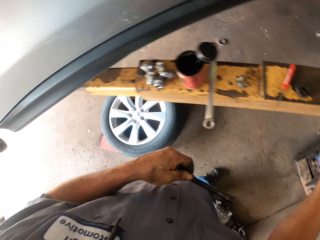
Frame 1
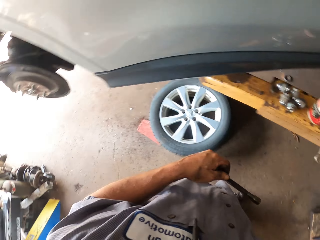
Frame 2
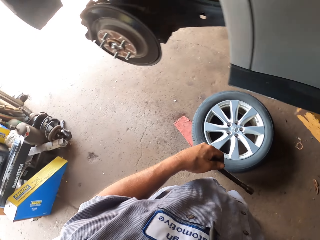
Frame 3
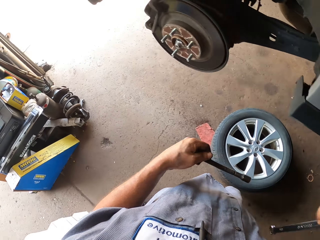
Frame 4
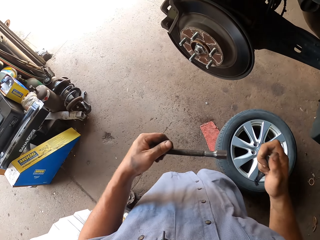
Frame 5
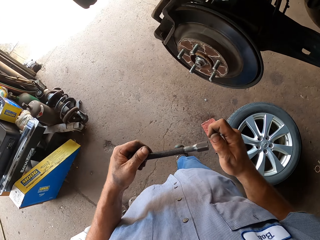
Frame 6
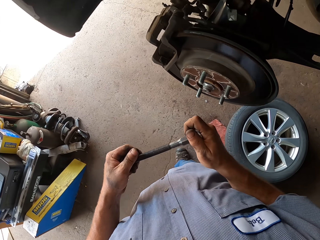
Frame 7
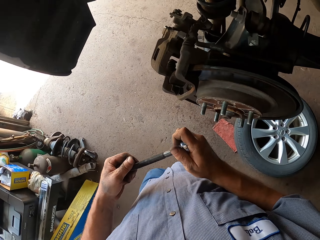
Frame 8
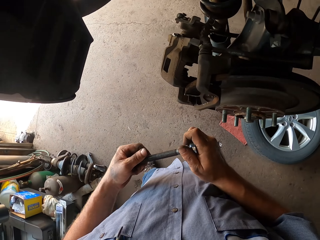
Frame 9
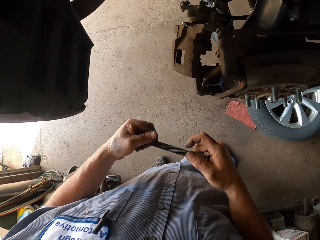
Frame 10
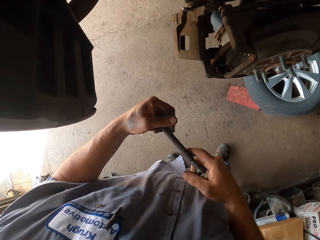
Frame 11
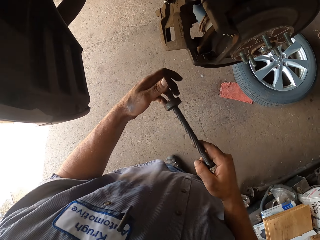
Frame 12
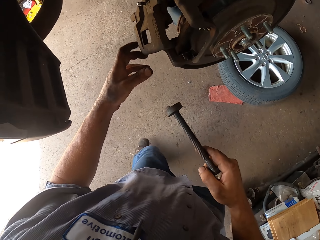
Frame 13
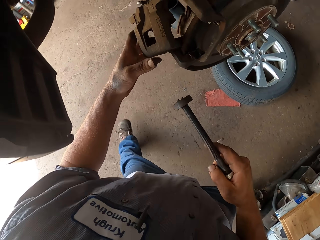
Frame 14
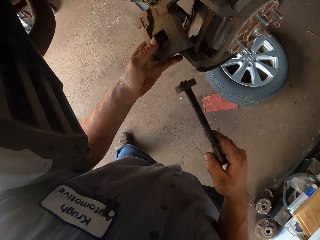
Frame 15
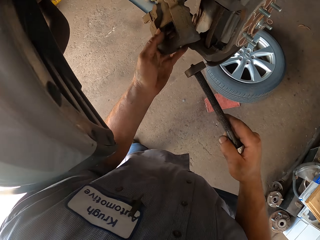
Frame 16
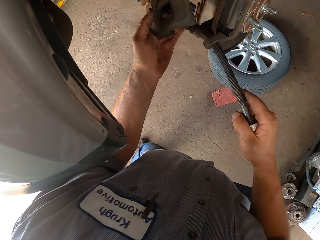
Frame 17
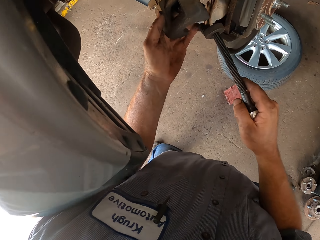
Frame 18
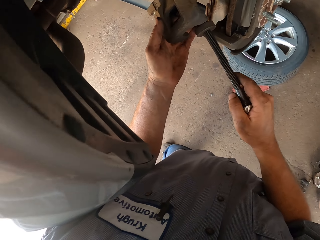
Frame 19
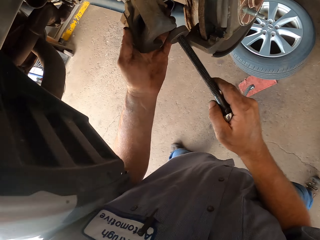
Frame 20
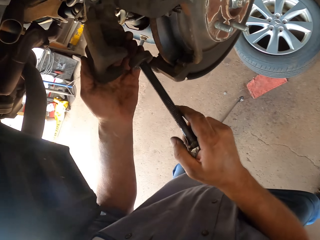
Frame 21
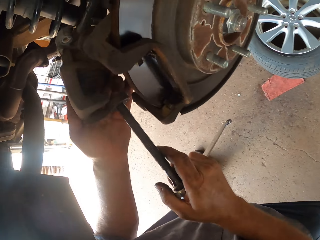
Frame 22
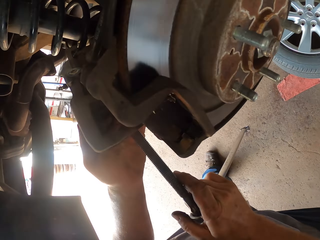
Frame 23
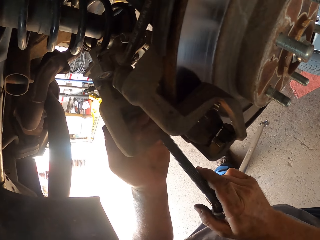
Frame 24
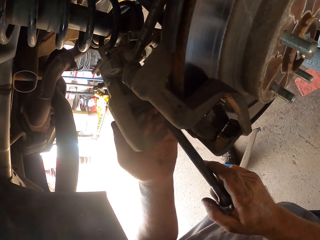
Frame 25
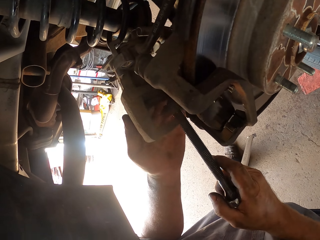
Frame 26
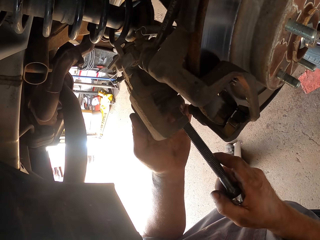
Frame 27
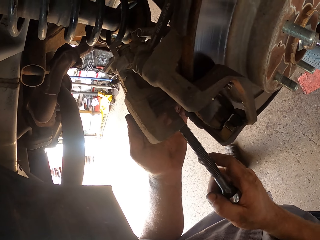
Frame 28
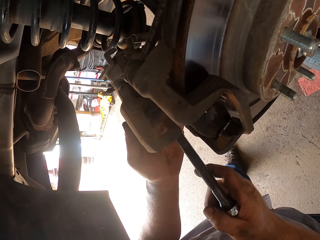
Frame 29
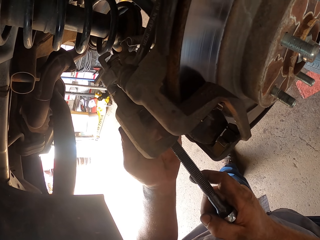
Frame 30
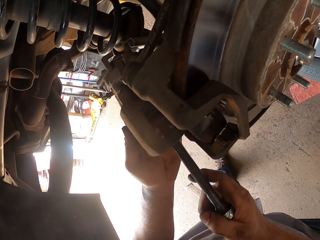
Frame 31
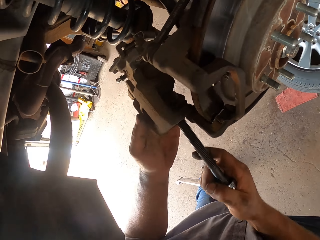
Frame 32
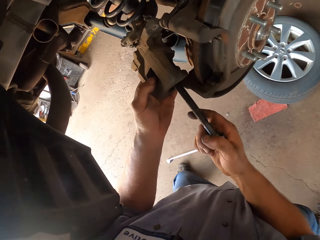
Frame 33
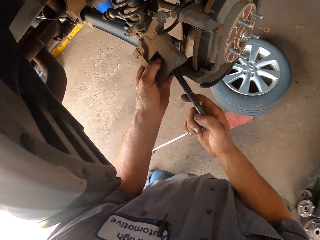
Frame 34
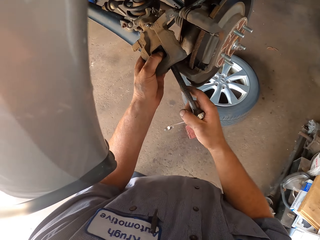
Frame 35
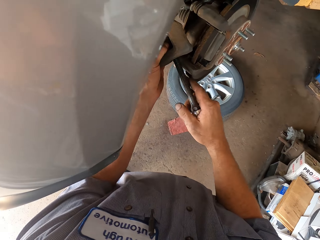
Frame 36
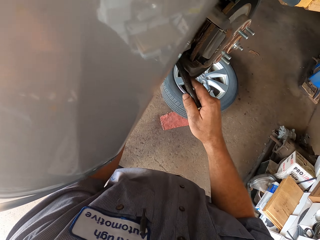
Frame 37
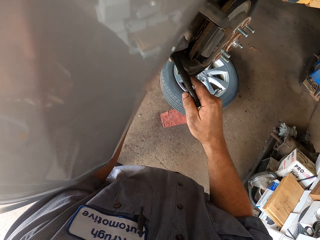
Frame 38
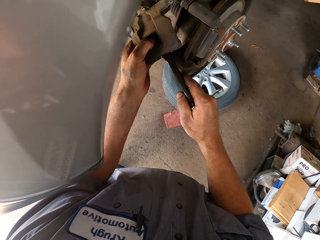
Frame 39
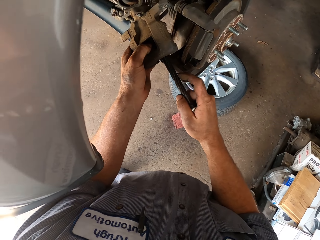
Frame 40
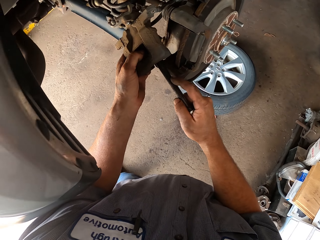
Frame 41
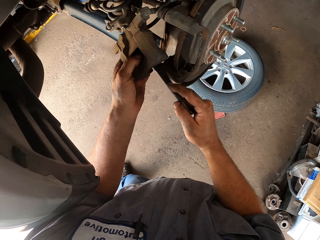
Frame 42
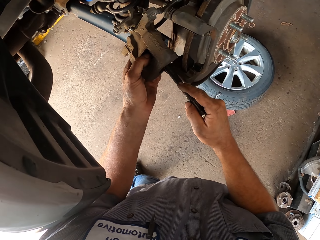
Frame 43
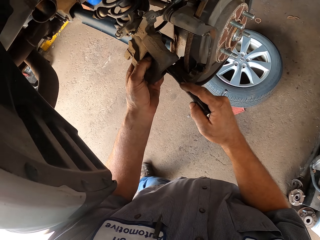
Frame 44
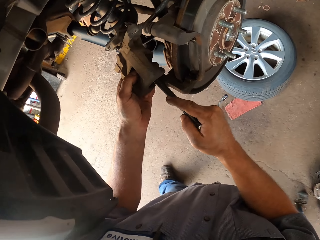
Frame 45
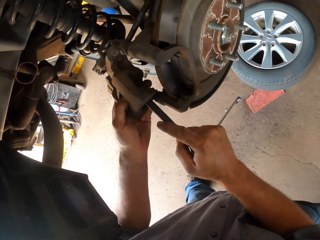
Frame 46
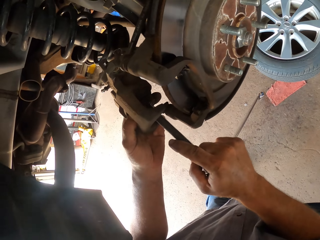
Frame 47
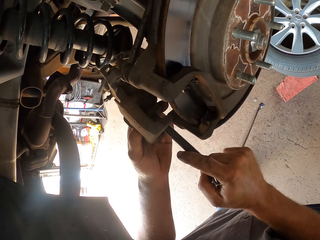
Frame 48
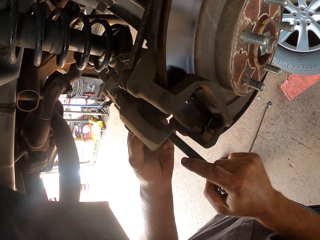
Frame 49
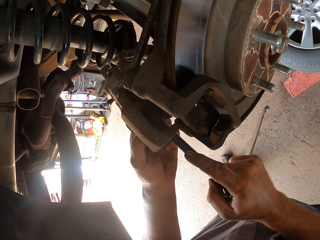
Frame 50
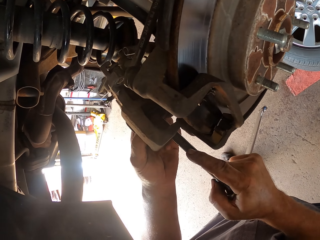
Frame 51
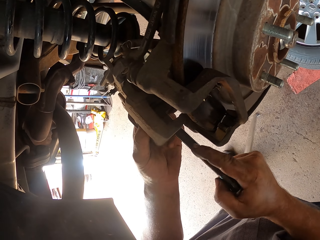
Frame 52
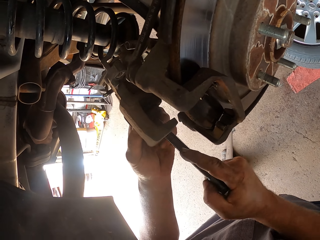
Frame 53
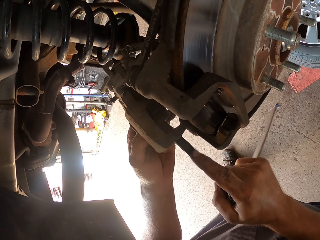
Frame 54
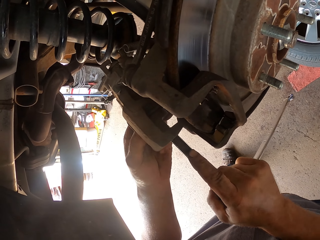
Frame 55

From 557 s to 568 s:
The camera wearer picks up the spanner or screwdriver. They walk around. They fix the hub wheel or engine.

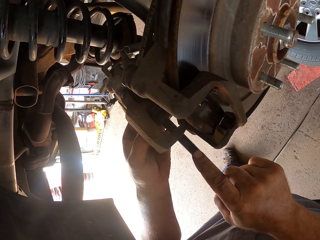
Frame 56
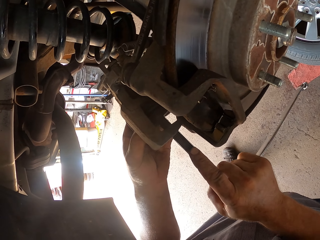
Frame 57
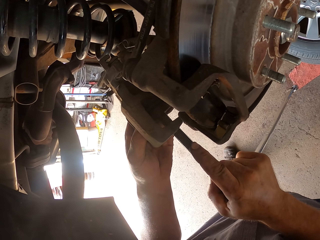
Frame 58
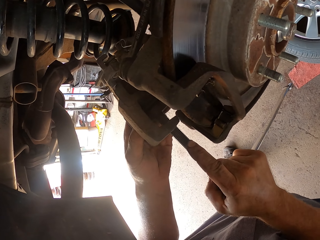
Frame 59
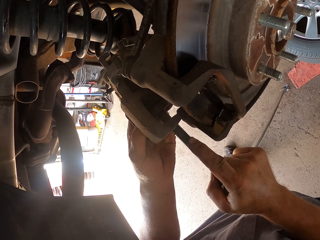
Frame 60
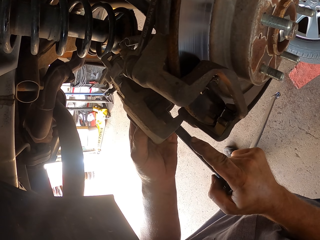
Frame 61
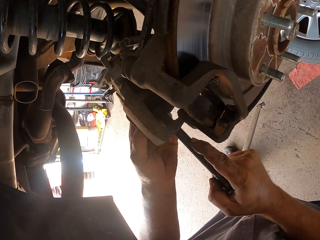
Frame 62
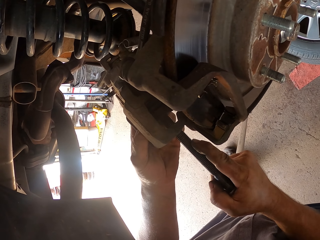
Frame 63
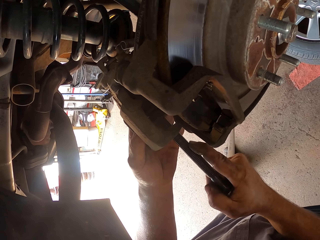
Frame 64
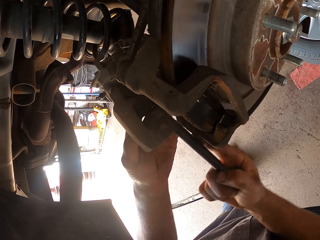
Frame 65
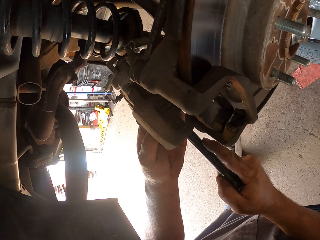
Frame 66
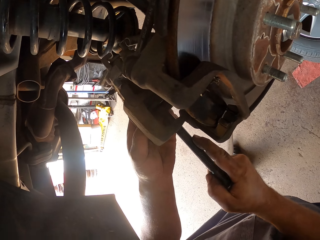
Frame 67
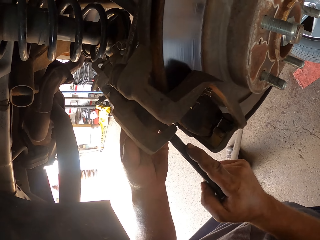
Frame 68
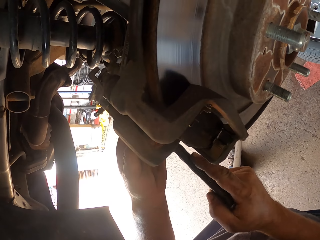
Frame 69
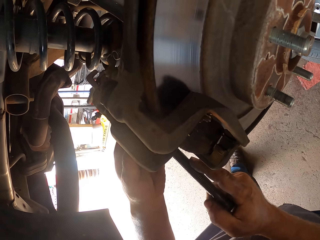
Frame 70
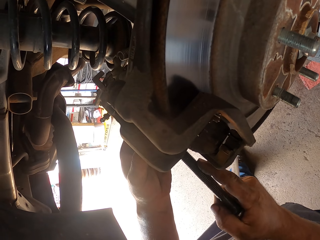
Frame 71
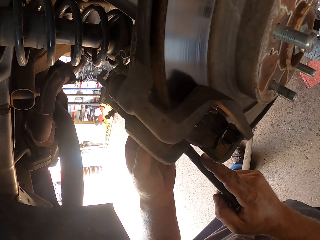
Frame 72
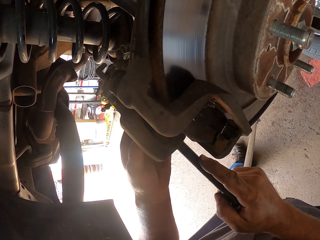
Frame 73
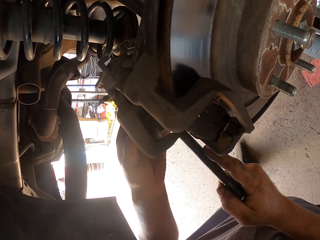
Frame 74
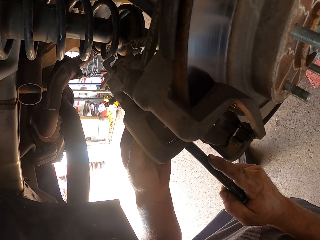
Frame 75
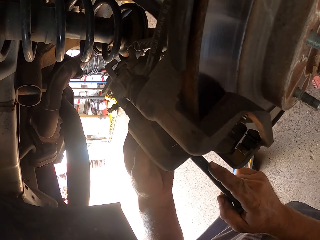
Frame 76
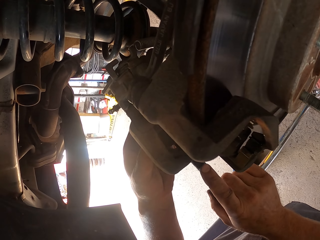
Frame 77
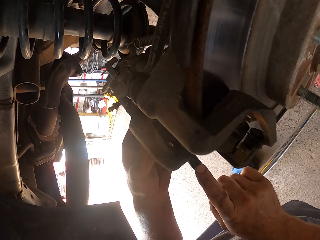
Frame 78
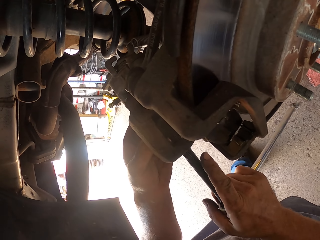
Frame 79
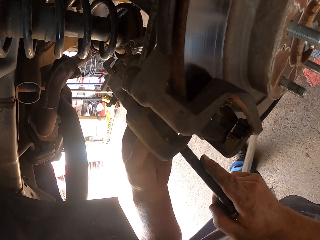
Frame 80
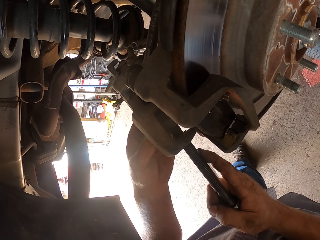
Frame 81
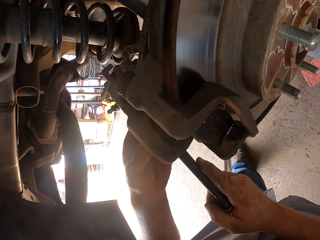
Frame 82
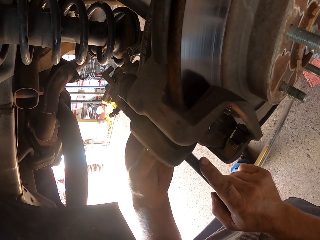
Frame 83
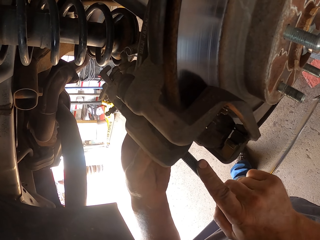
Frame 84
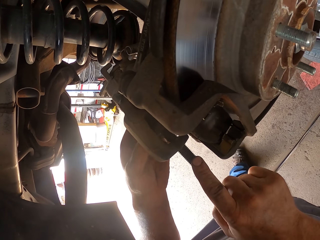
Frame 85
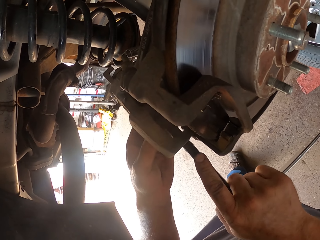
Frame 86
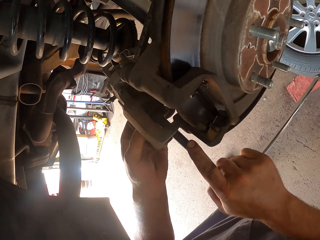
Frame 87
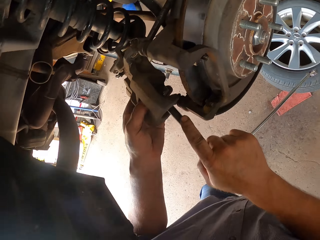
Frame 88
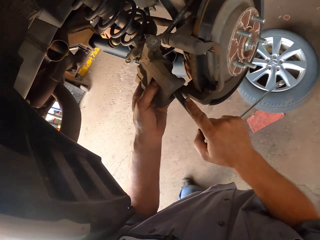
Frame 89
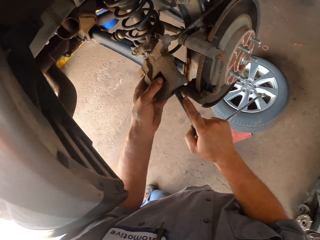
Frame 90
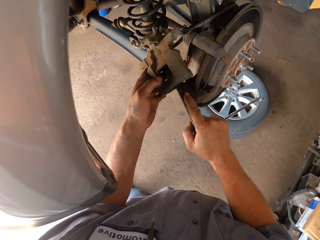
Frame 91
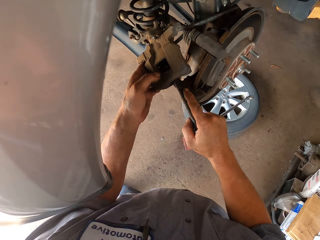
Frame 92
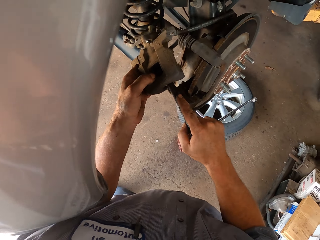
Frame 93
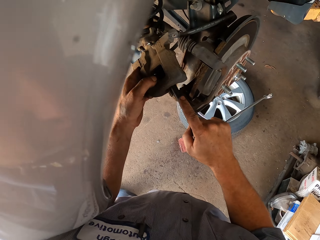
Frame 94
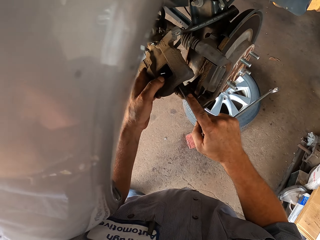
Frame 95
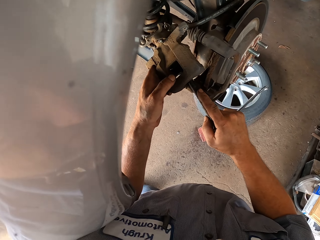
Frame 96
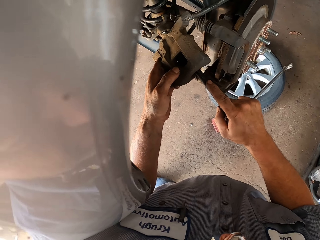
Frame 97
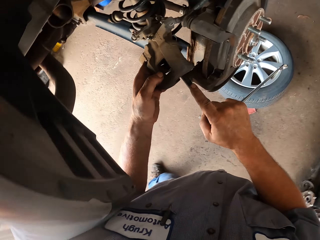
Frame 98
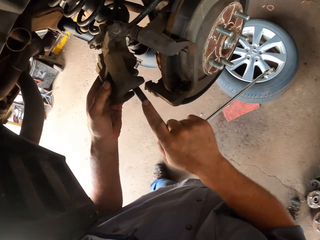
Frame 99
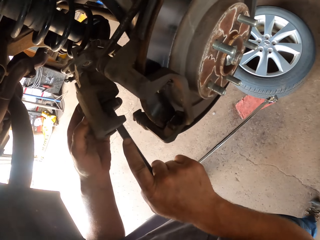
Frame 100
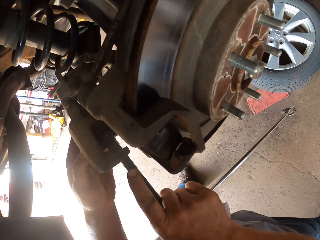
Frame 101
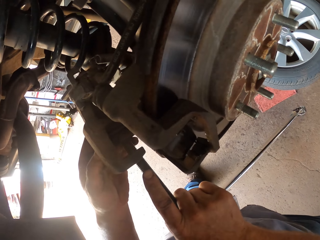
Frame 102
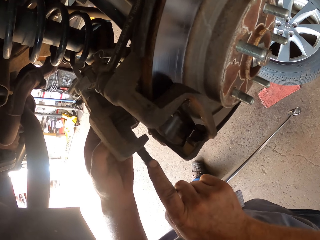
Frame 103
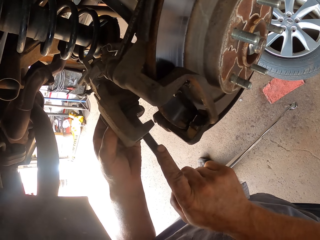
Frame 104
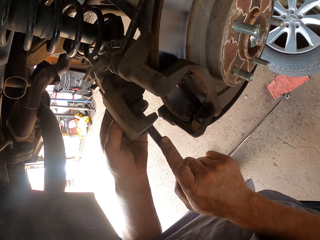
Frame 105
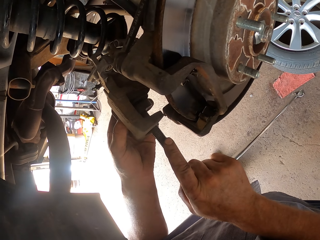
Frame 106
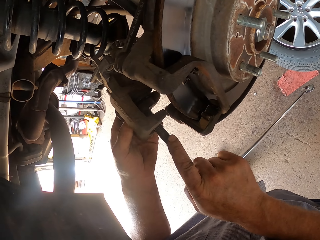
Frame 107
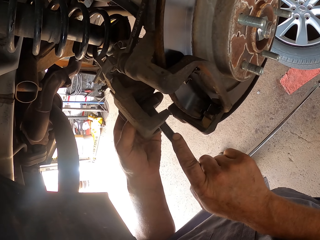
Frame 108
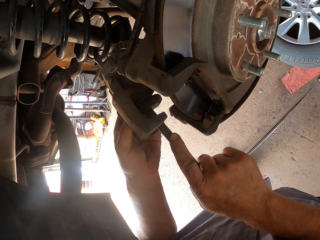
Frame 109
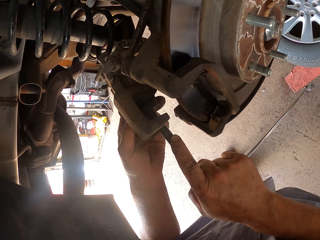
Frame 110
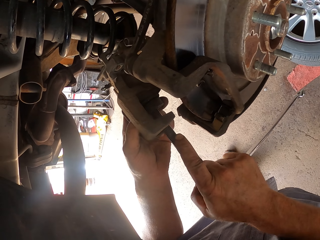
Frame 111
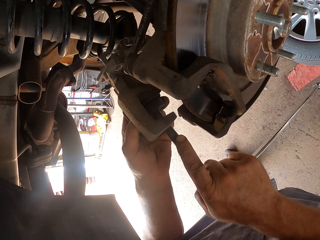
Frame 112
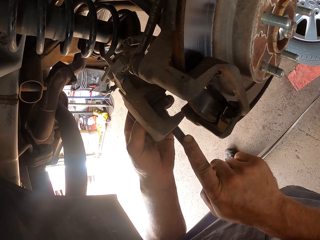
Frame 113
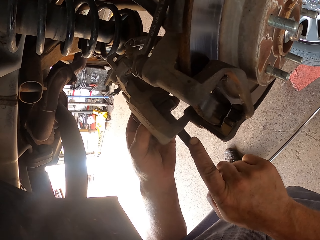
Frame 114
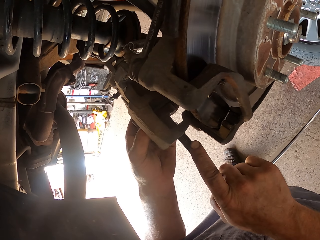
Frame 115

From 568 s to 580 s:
The camera wearer tilts the screwdriver.
